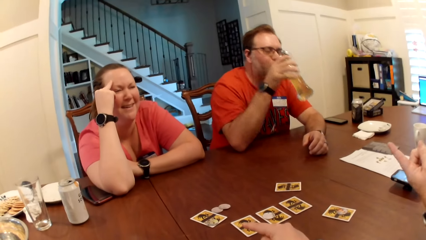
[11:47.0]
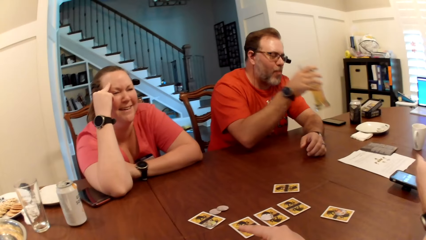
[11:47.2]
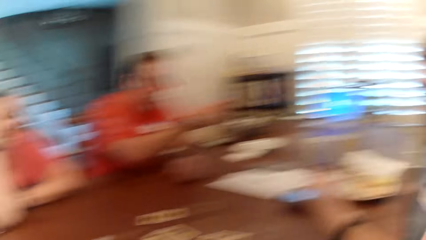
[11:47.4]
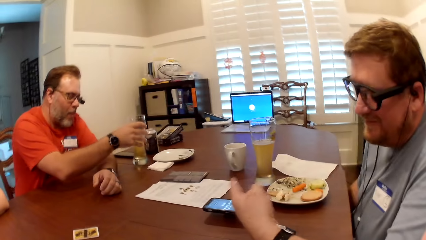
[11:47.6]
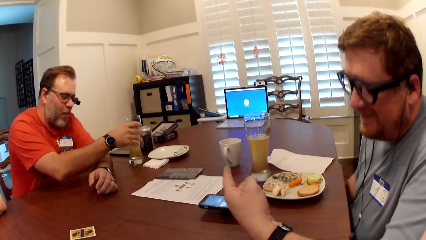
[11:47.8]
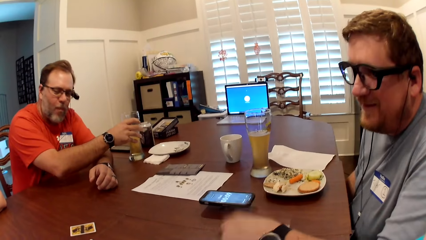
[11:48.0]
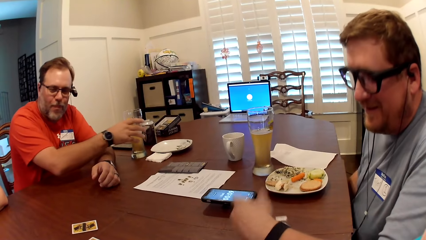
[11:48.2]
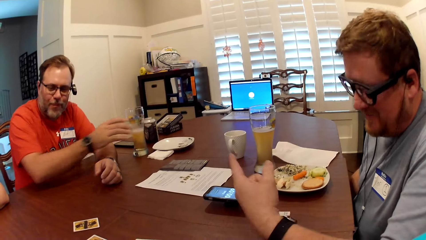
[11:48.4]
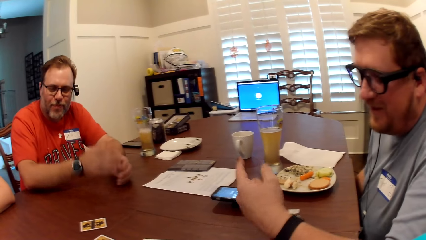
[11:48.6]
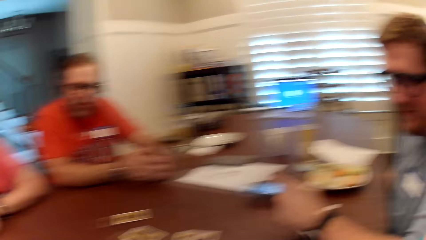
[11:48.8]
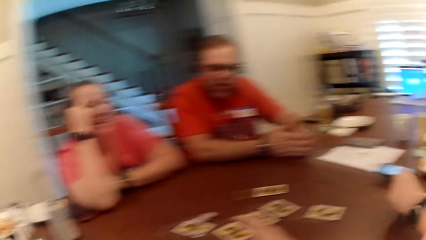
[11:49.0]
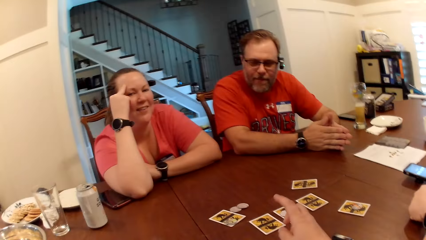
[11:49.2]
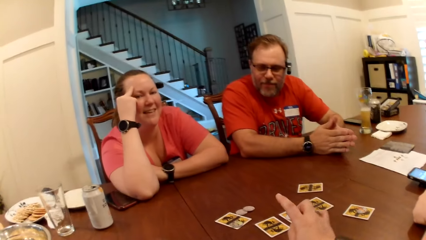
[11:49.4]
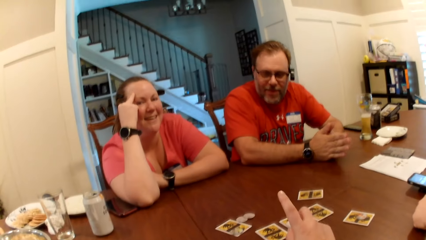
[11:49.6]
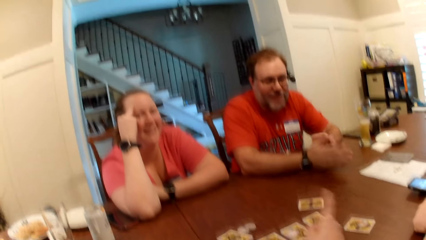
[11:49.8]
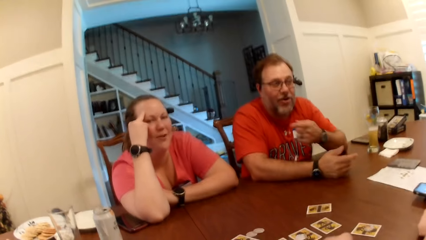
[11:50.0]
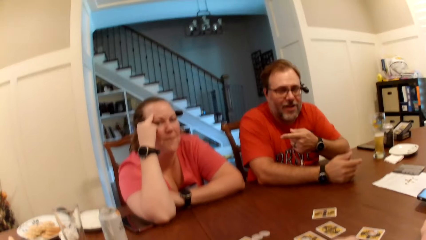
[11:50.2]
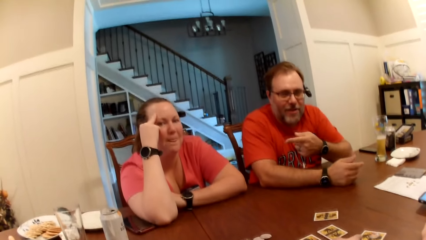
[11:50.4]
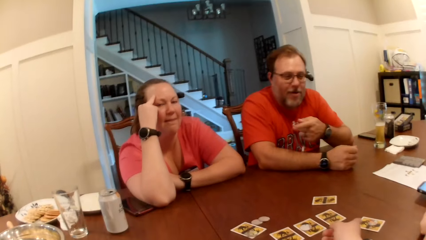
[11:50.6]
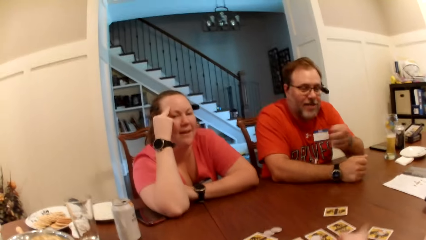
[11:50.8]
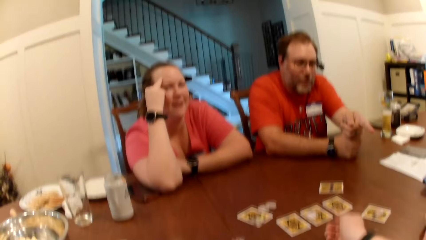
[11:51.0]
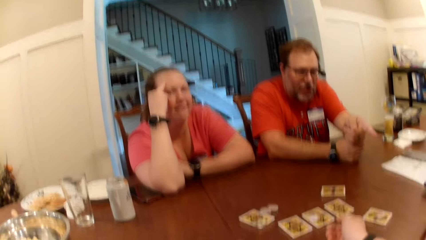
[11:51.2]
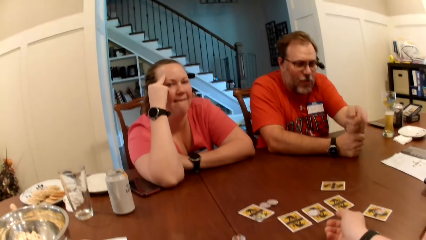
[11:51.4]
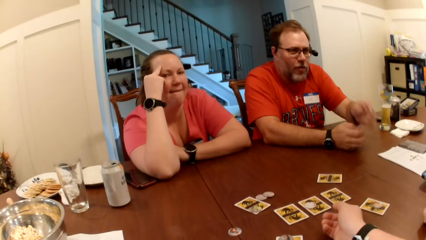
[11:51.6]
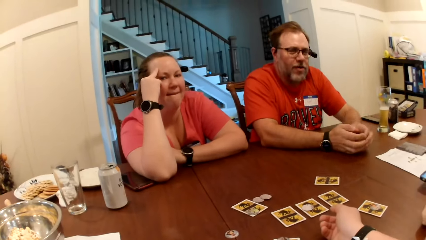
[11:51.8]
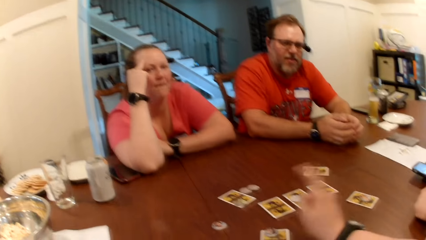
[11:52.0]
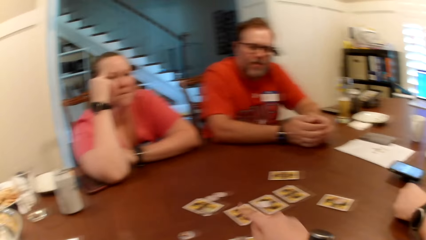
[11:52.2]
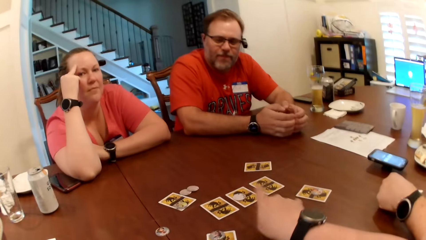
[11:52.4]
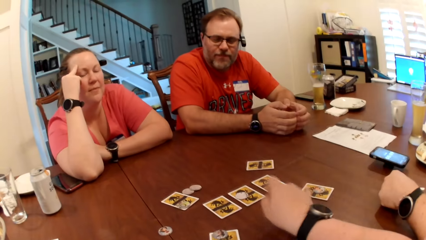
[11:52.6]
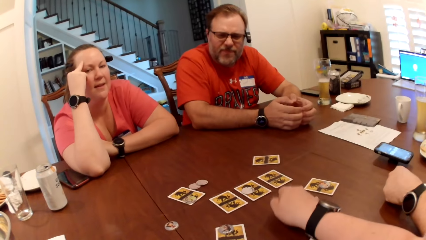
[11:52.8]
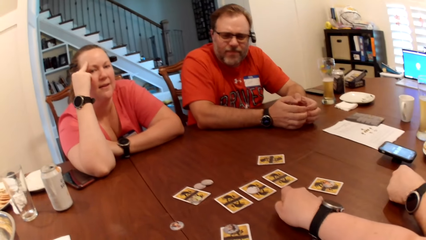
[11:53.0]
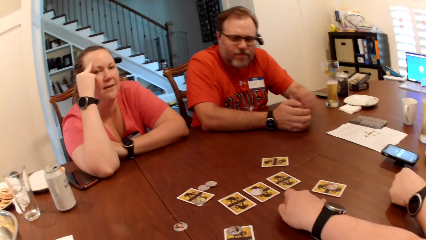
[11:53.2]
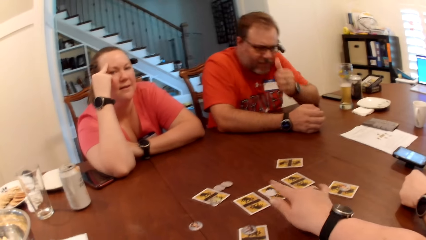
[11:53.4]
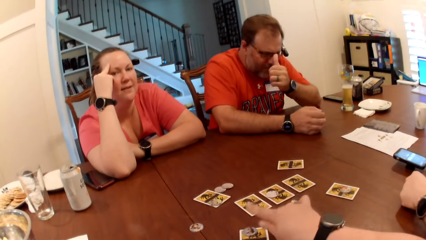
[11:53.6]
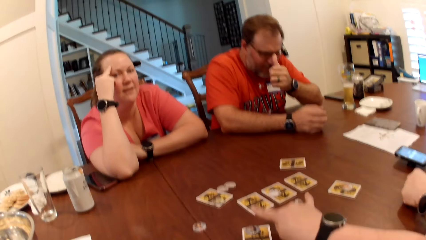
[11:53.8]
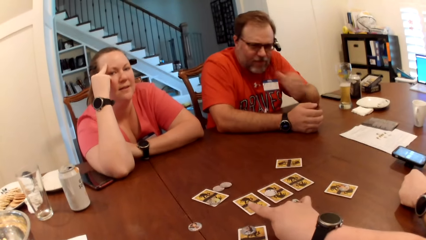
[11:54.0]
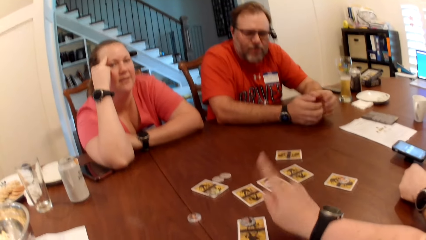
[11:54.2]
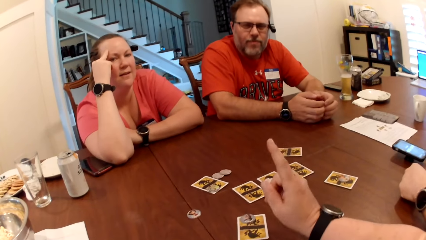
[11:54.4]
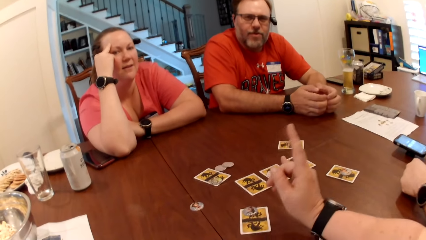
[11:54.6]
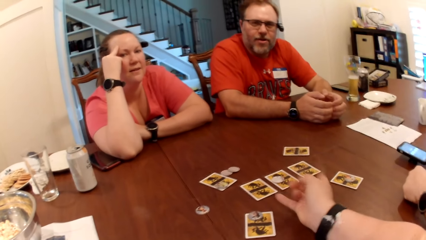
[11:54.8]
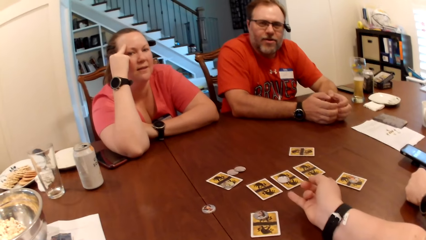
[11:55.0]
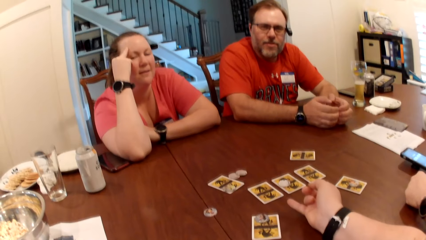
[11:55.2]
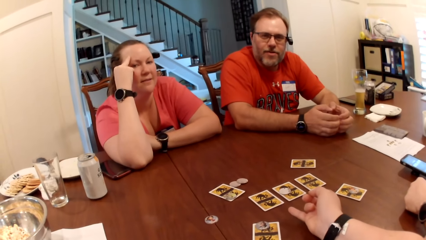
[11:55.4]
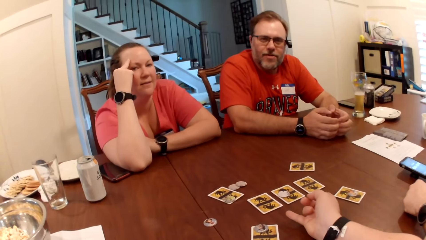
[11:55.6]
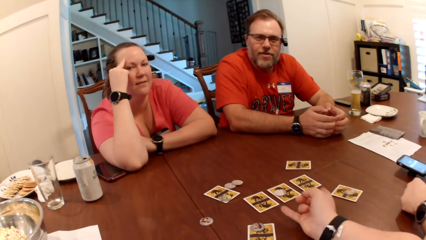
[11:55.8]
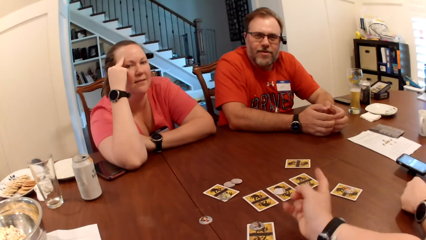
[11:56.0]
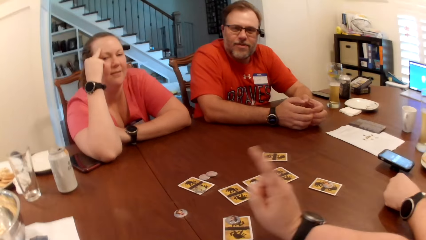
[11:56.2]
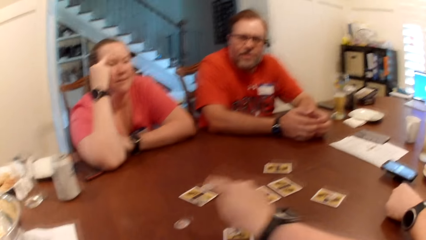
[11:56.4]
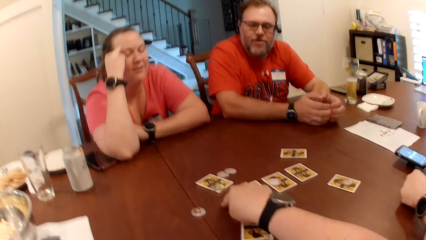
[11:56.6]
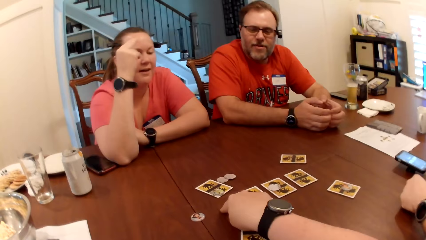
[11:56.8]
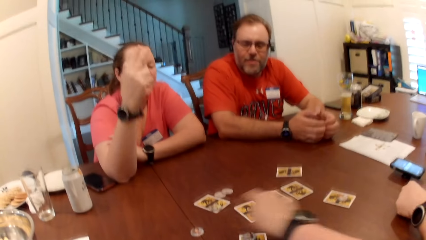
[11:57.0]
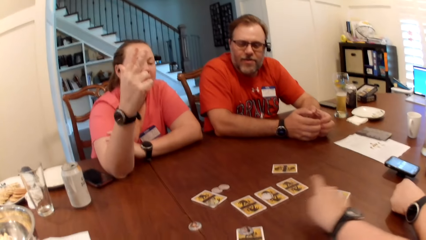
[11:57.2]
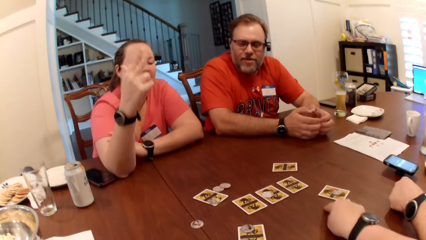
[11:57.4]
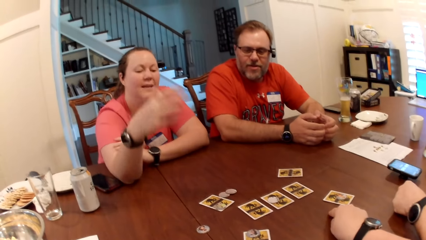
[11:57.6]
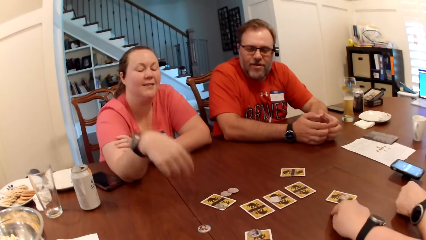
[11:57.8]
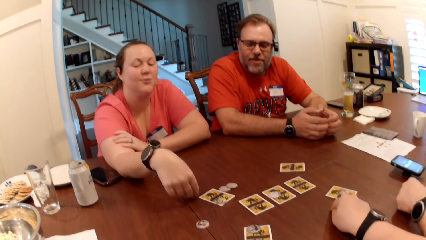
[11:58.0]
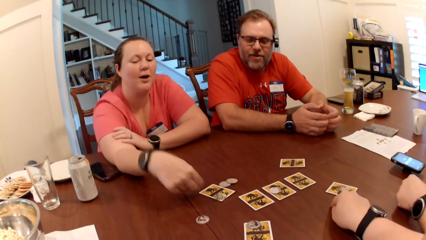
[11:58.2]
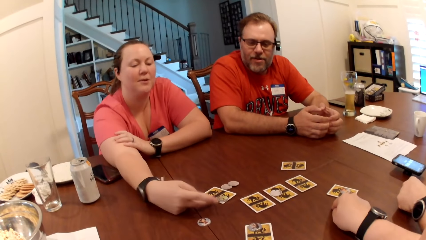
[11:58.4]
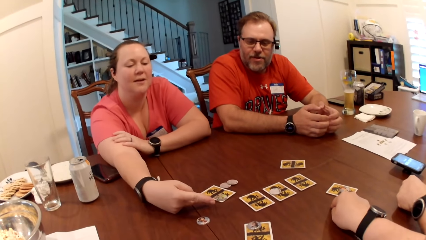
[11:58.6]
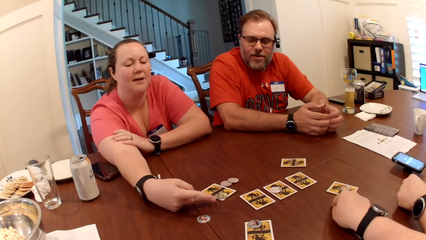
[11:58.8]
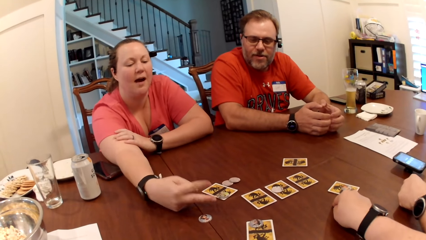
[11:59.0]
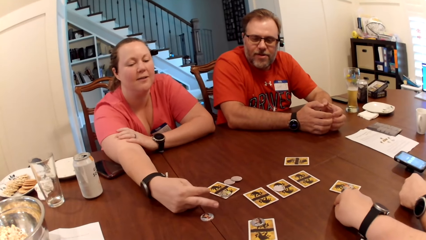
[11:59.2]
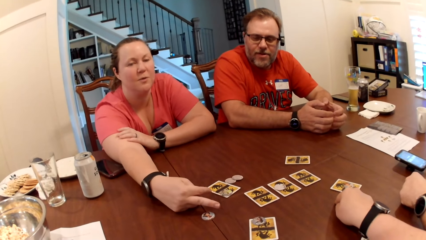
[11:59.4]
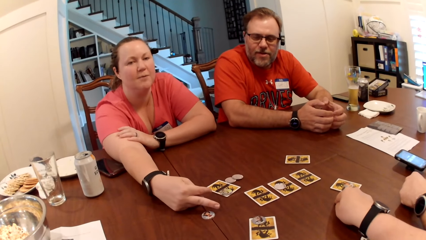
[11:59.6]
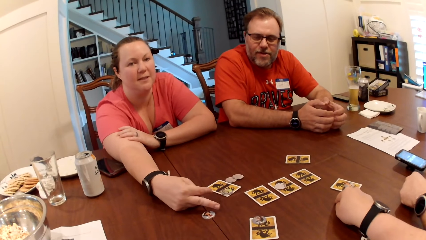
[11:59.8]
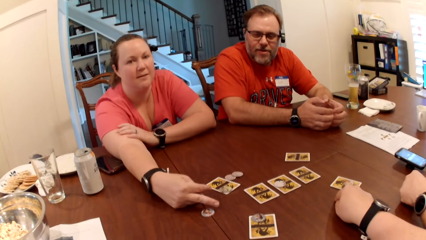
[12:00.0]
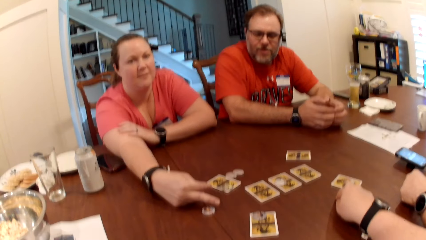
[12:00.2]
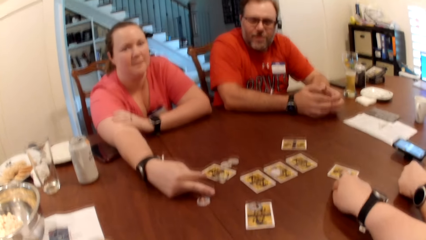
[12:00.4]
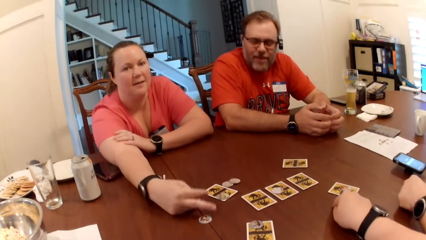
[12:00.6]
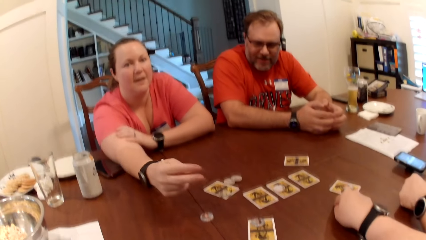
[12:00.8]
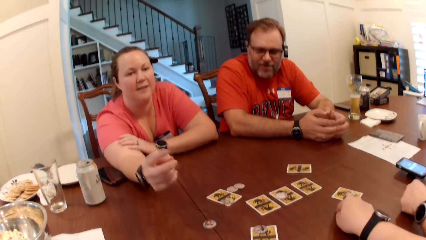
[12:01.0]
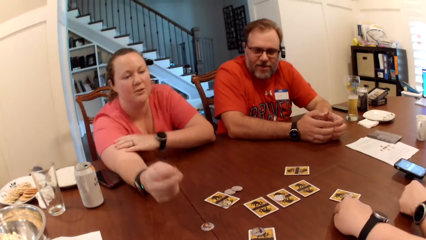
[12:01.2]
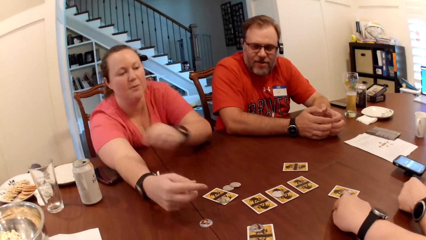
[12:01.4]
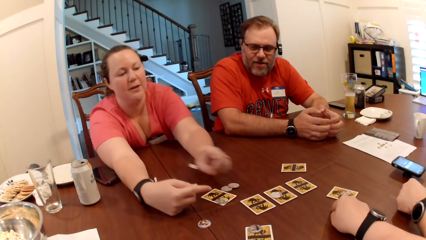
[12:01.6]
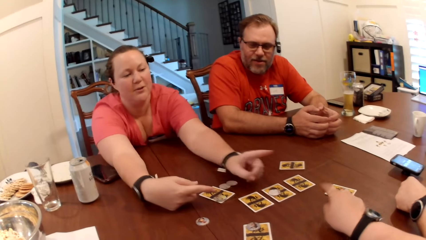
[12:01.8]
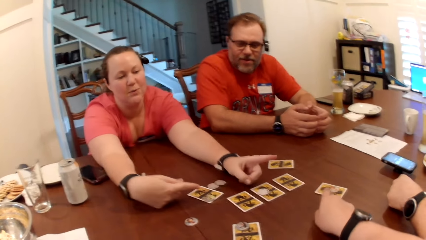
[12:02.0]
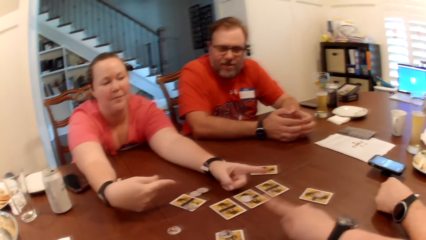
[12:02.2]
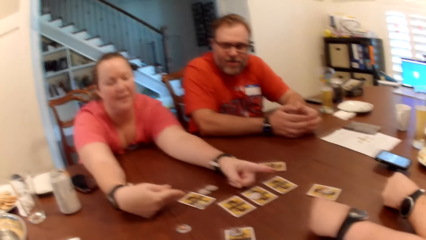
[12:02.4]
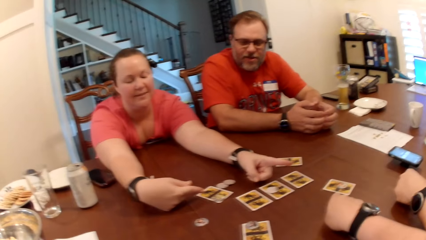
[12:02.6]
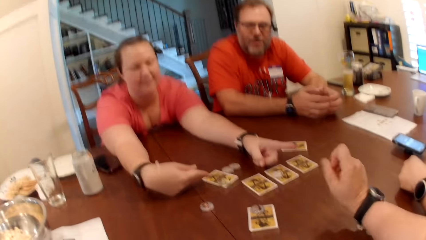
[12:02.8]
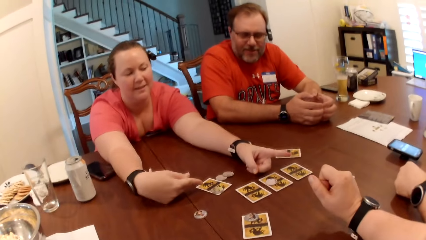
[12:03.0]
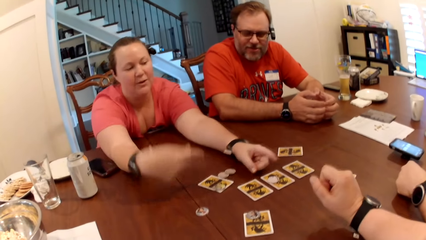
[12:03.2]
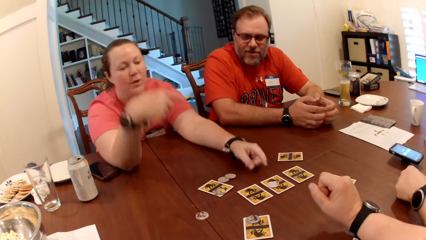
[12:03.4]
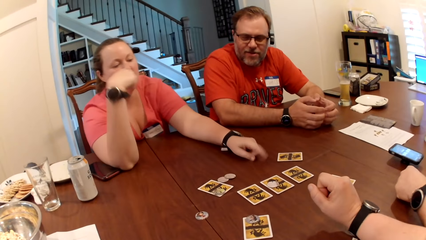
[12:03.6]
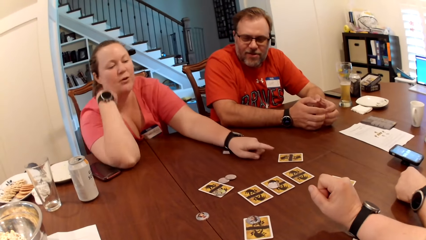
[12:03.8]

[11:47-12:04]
A man puts the glass on the table with his right hand. The camera wearer makes gestures with her right hand. A person moves the hands. The camera wearer moves the hands. A woman makes gestures with her right hand. The woman makes gestures with both hands.
